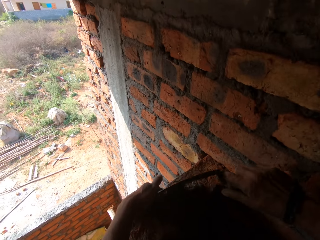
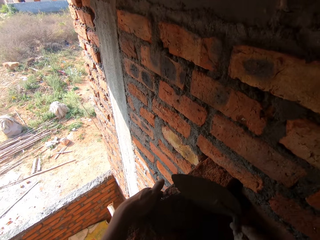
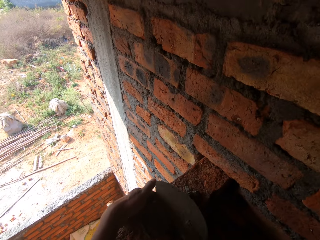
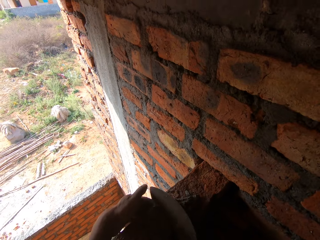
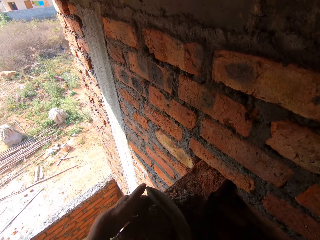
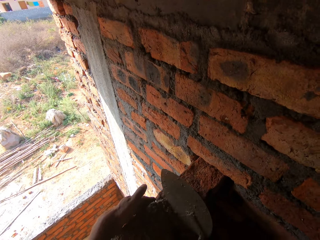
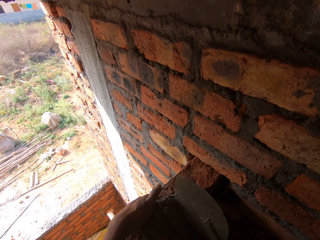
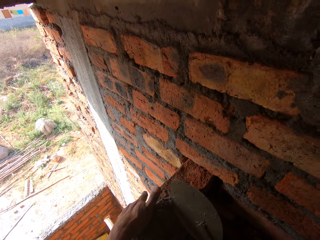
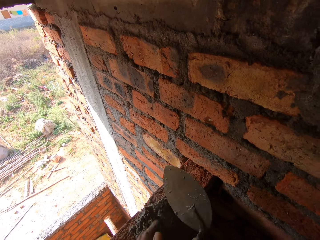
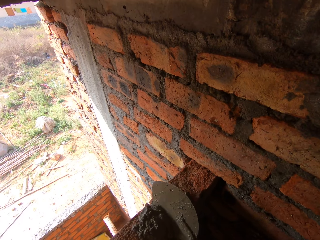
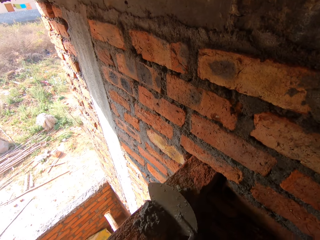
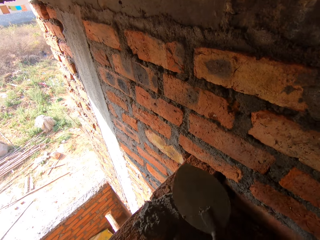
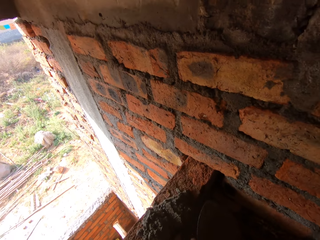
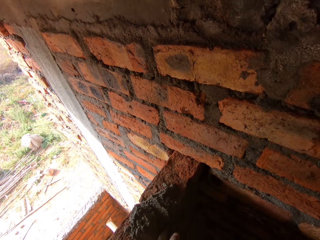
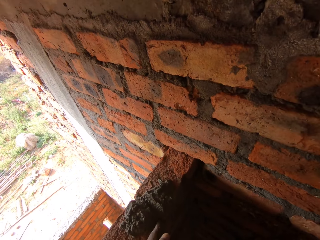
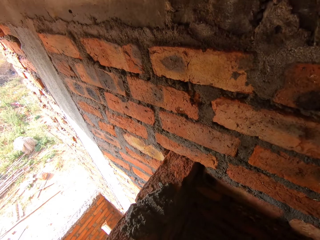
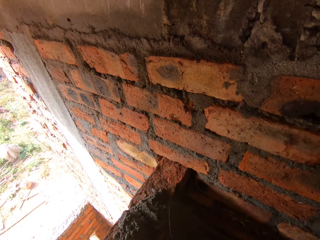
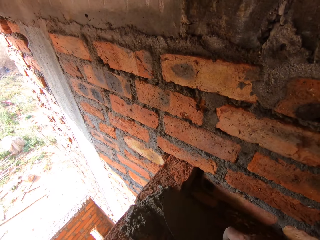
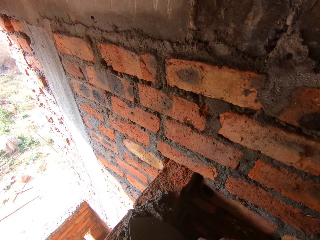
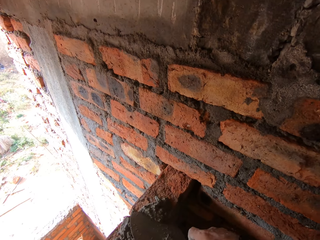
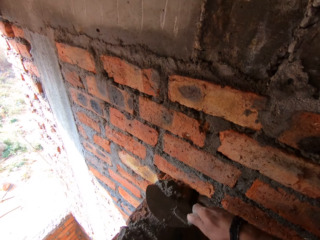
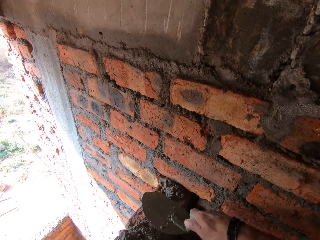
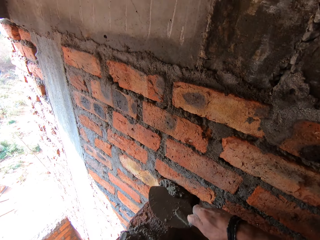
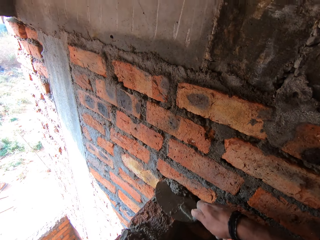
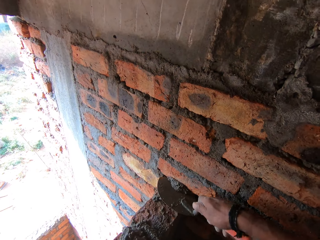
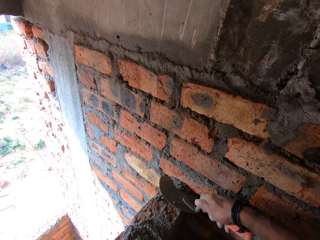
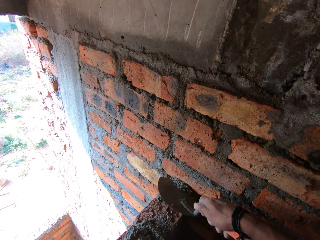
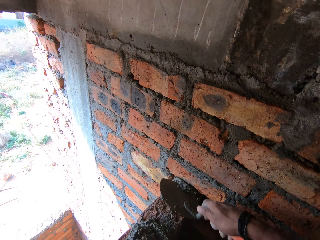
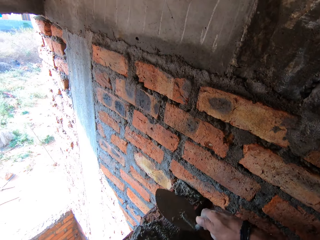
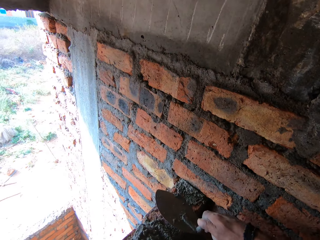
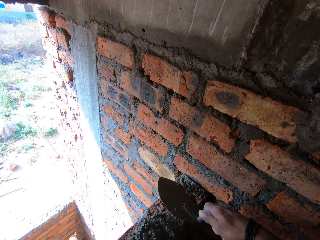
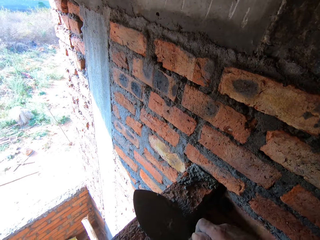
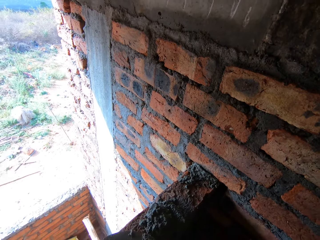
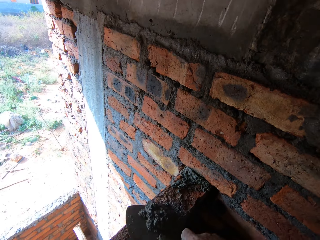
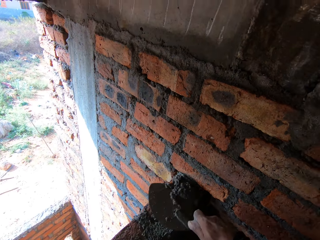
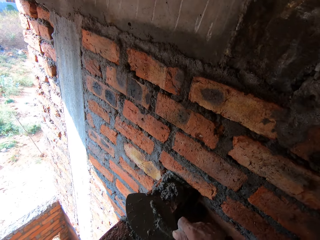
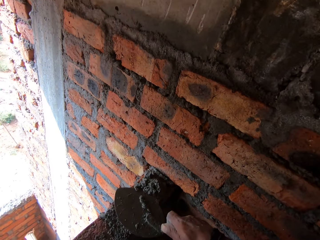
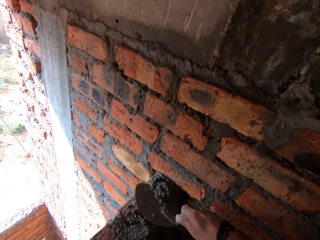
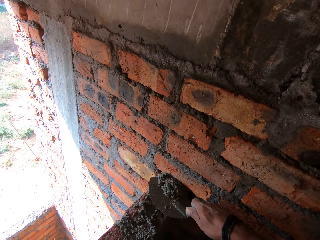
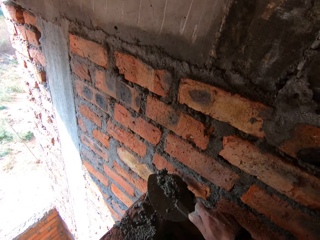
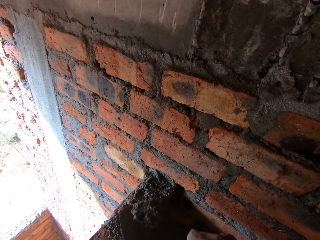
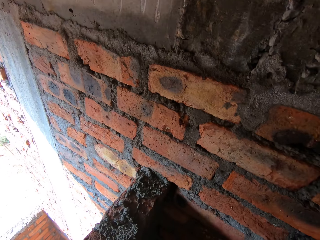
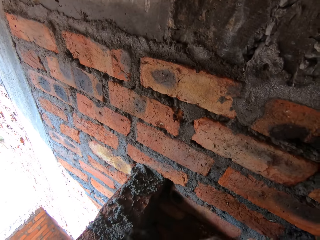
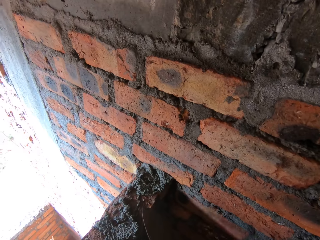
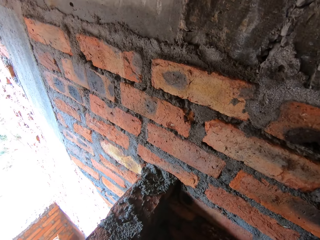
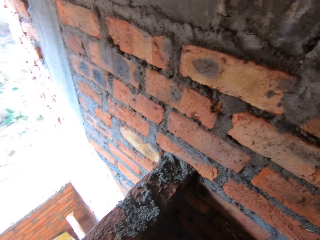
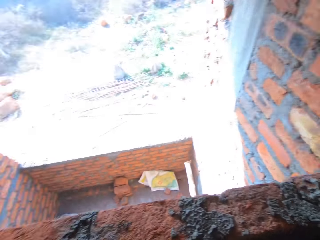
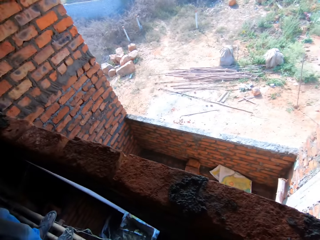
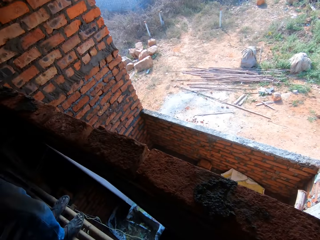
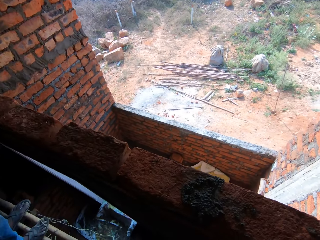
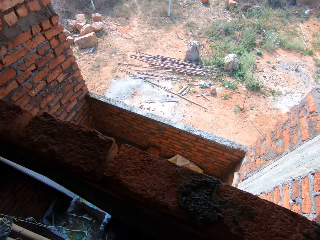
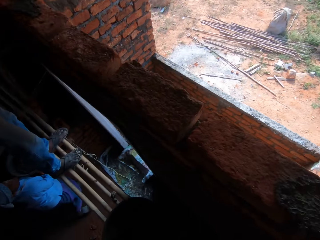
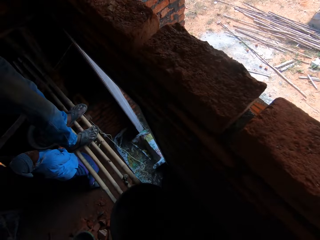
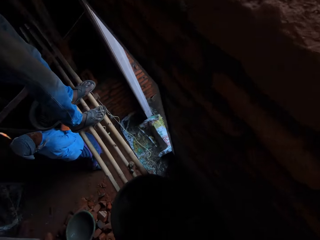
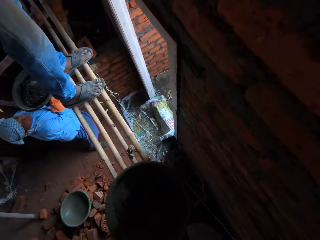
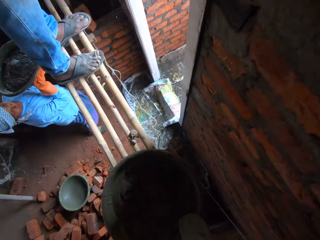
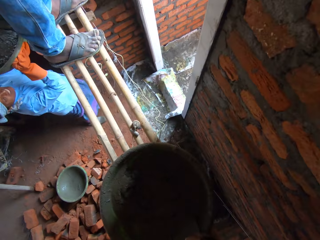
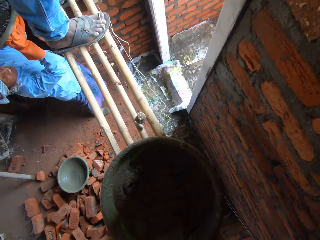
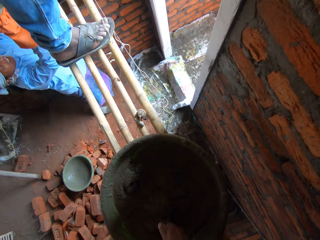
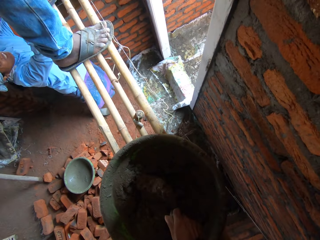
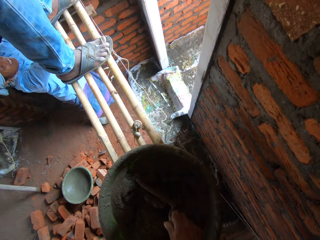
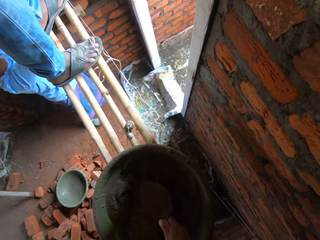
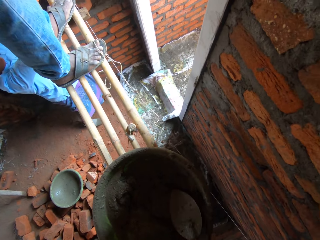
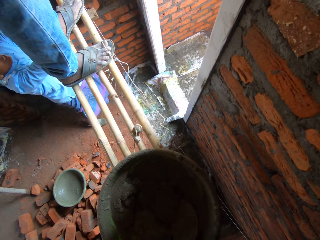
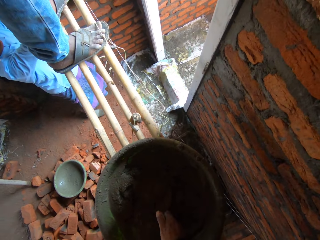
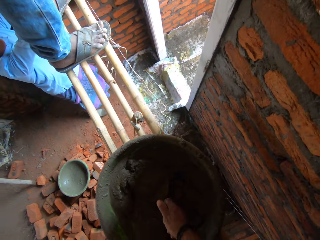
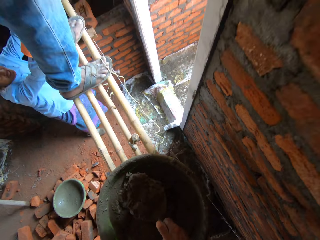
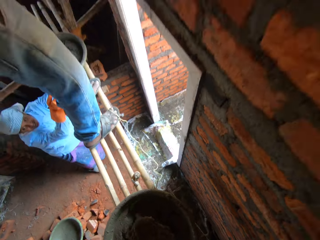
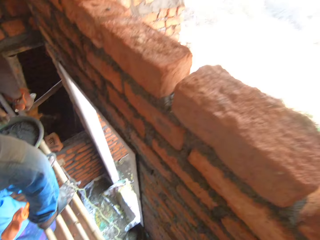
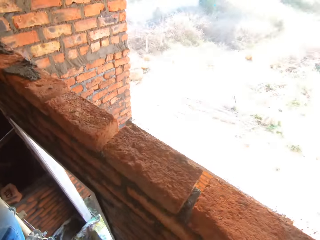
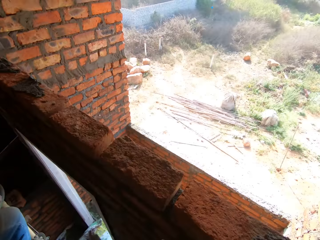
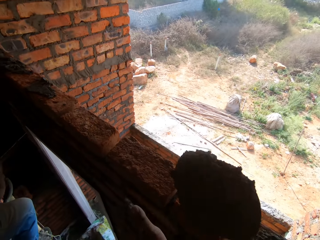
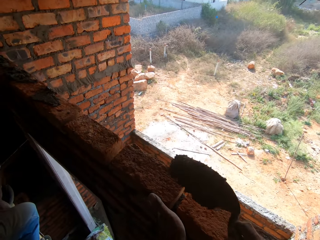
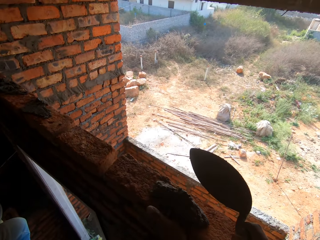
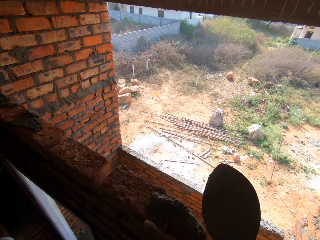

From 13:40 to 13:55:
The camera wearer applies the mortar or concrete on the wall. They put the mortar in the space. They look around a construction site. They smear the concrete on the wall. They look around. A lady passes the mortar tray to someone. The camera wearer scoops the mortar with the trowel.

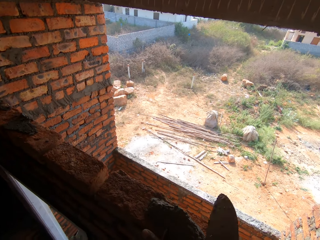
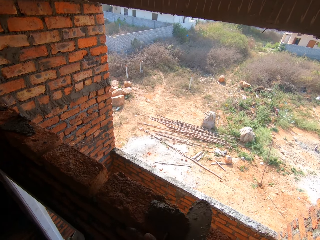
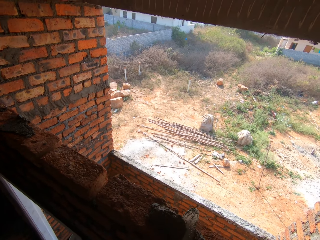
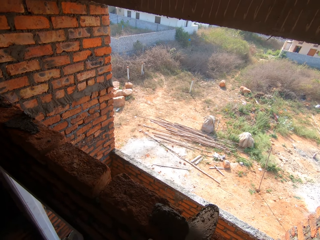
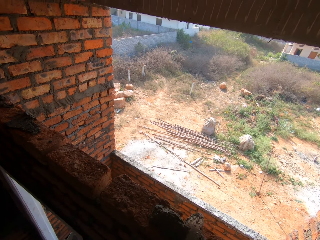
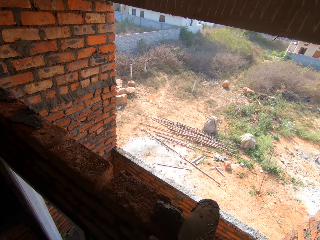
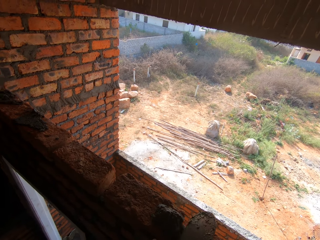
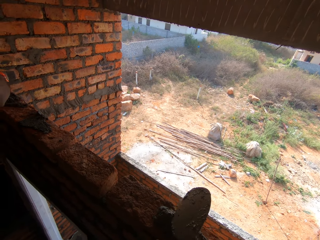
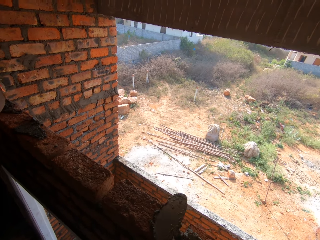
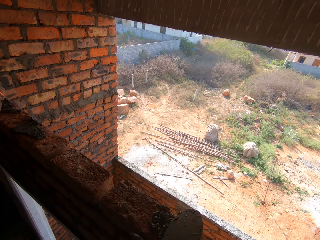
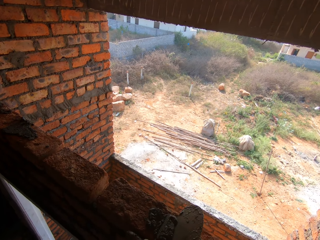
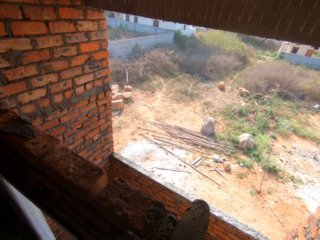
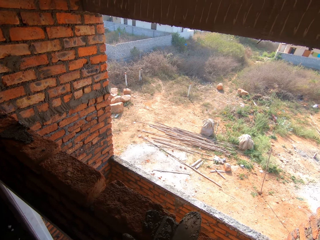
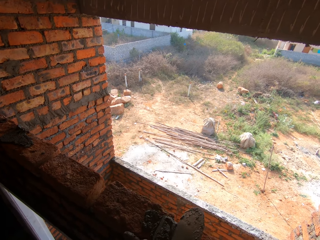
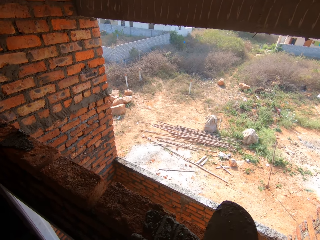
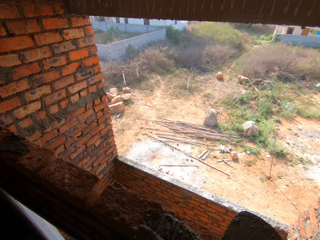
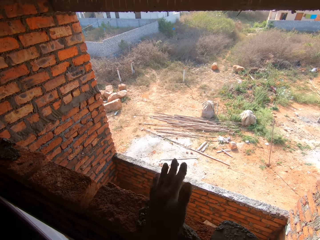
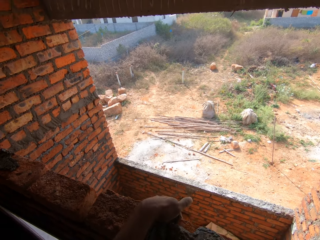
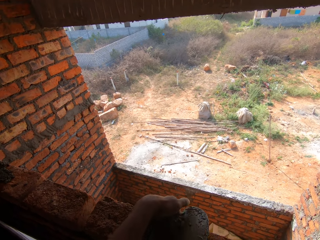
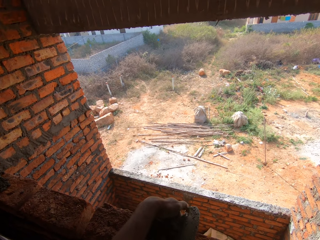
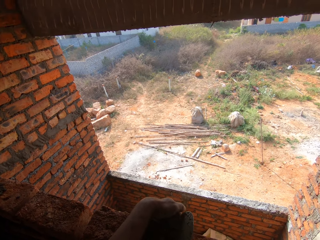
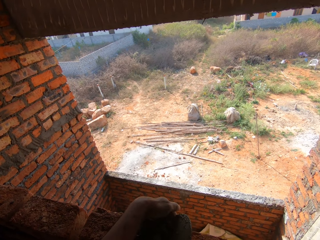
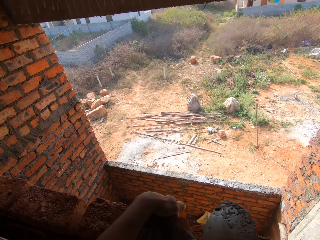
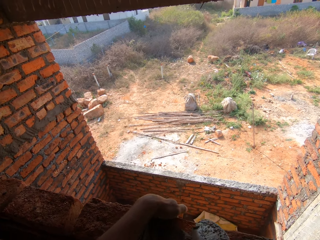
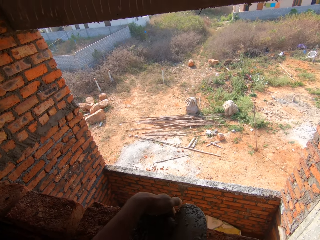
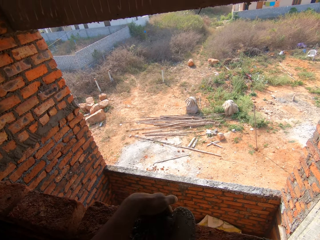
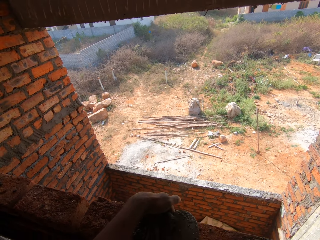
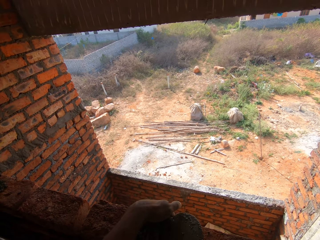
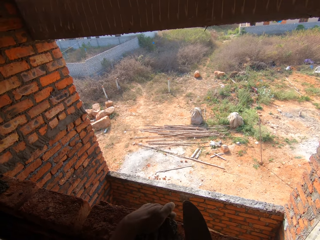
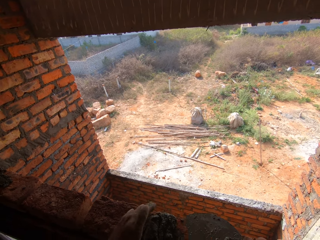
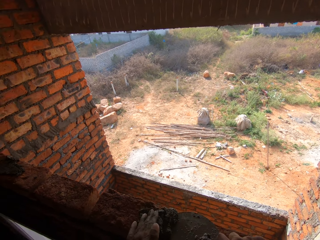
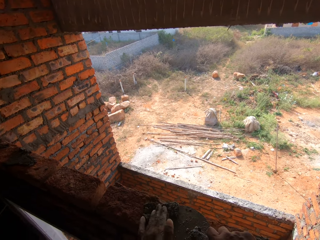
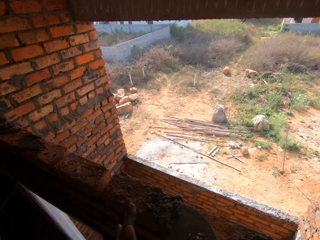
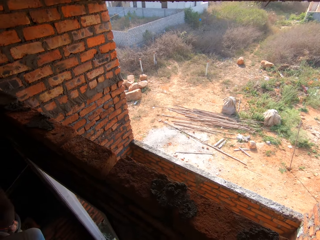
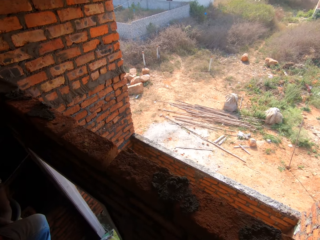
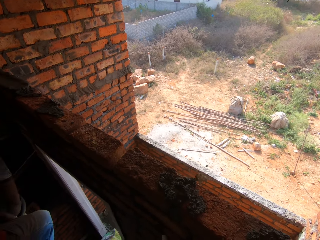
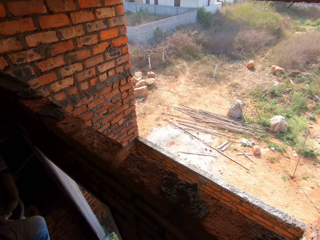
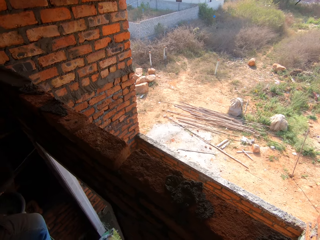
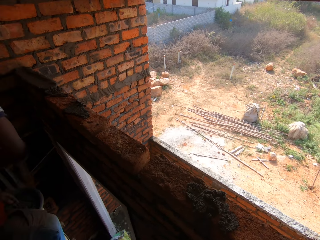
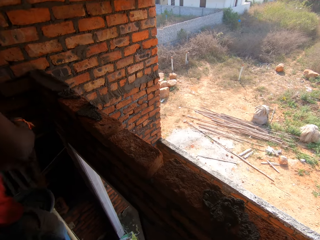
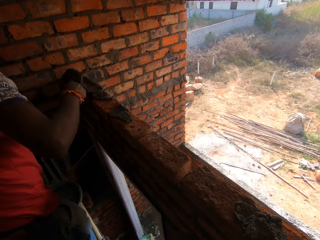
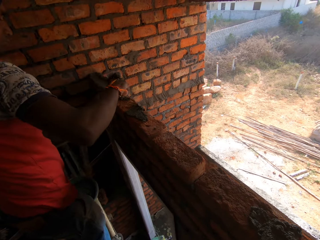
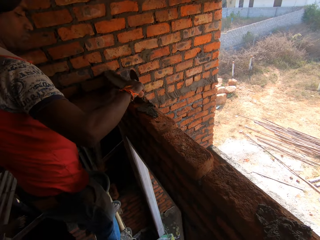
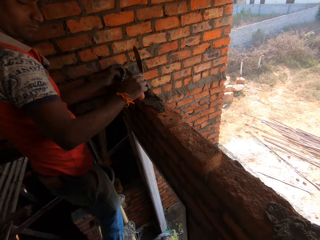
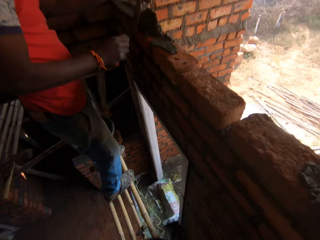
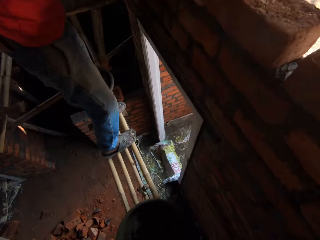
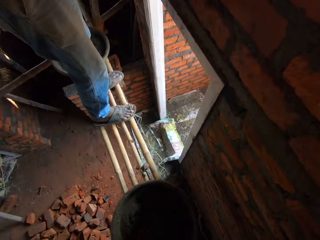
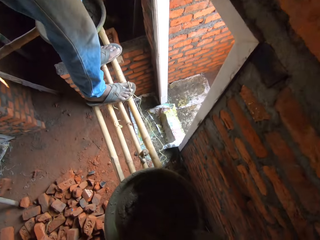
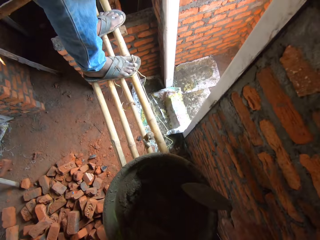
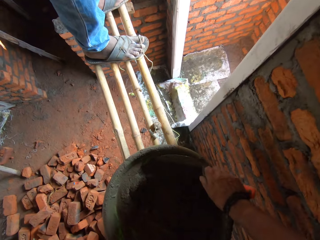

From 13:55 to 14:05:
The camera wearer puts the mortar or cement in the space between the bricks with a trowel. They smear the cement on the bricks with the trowel. A man applies the mortar on the wall. The camera wearer looks around.
